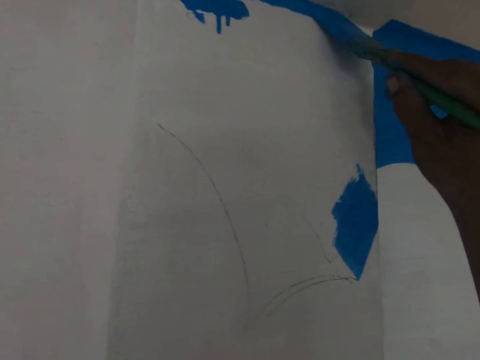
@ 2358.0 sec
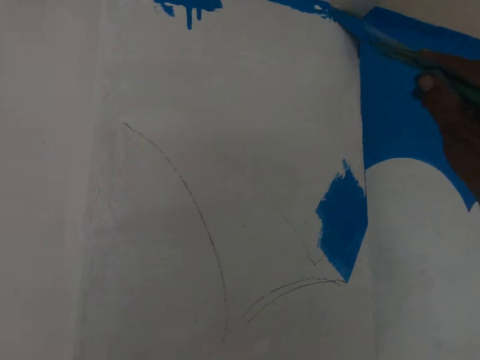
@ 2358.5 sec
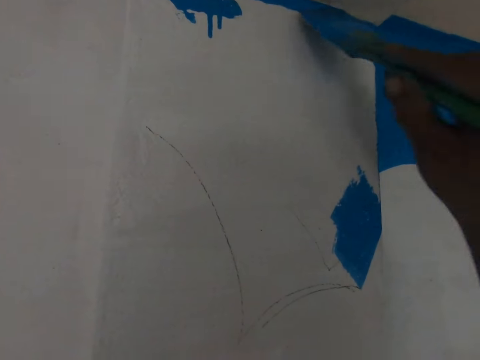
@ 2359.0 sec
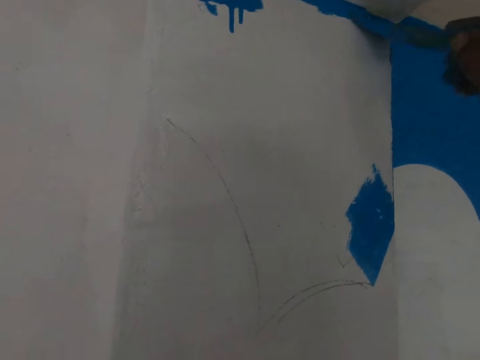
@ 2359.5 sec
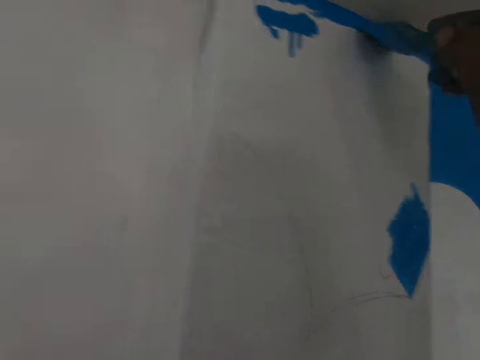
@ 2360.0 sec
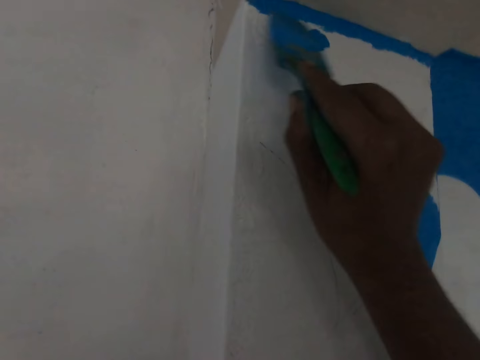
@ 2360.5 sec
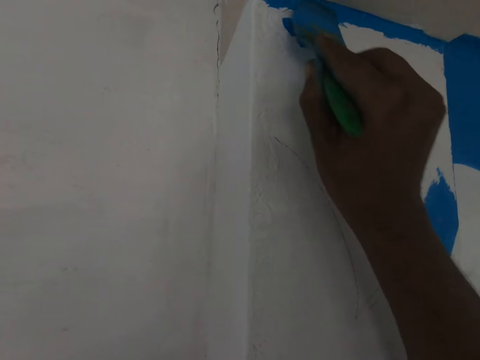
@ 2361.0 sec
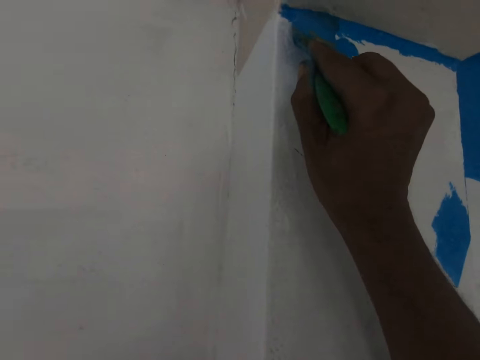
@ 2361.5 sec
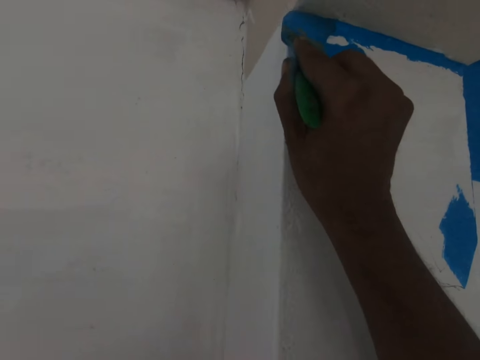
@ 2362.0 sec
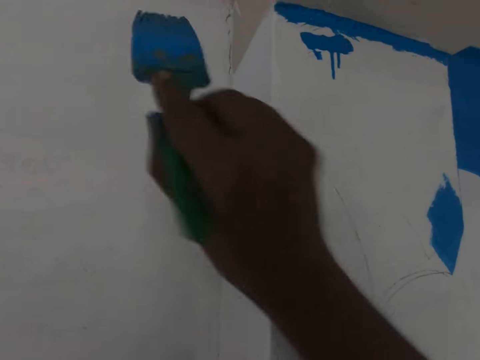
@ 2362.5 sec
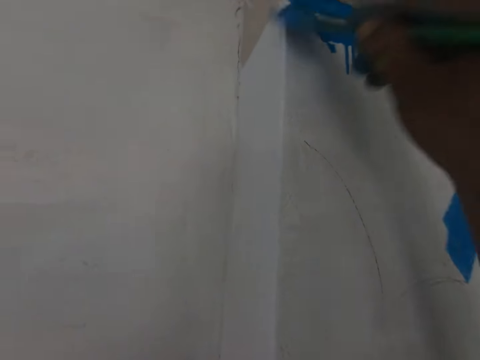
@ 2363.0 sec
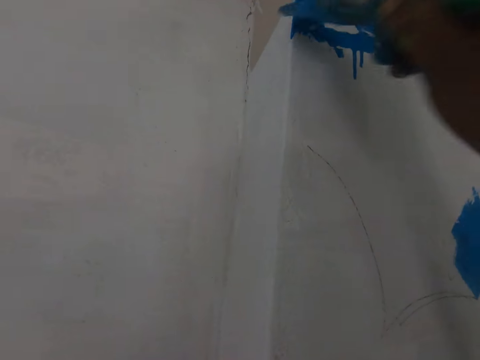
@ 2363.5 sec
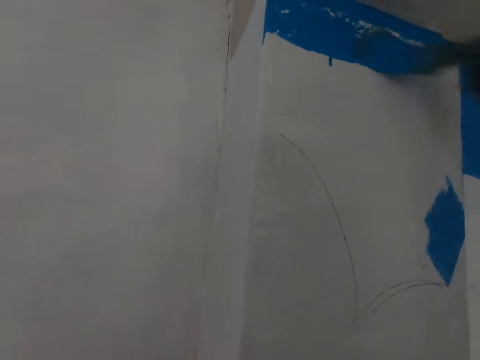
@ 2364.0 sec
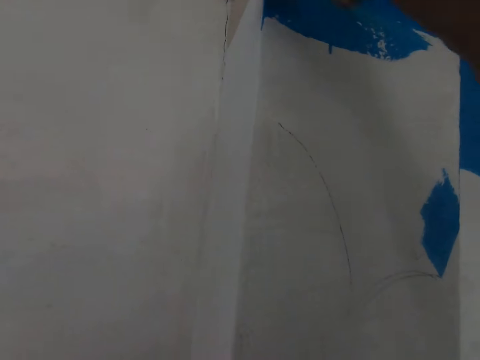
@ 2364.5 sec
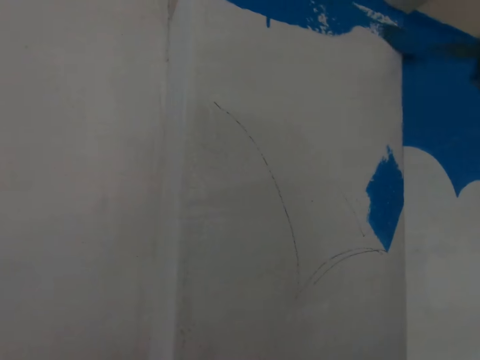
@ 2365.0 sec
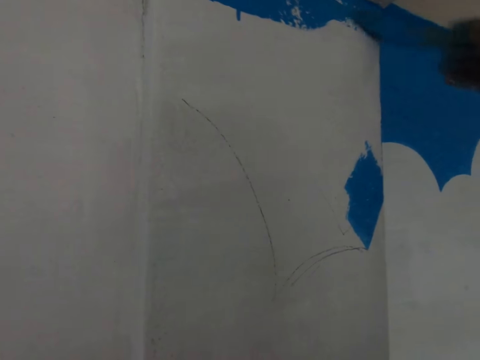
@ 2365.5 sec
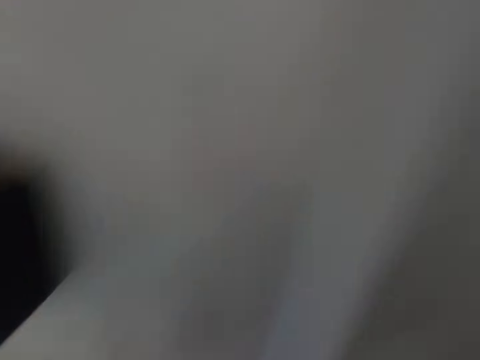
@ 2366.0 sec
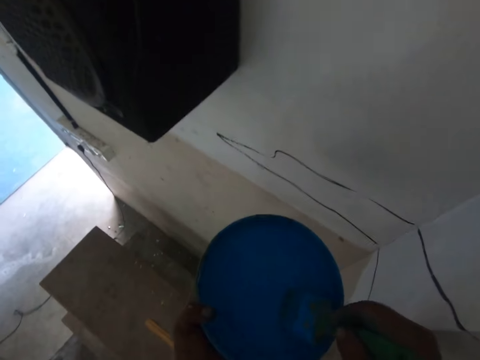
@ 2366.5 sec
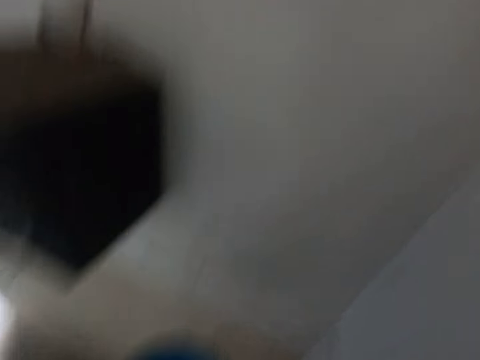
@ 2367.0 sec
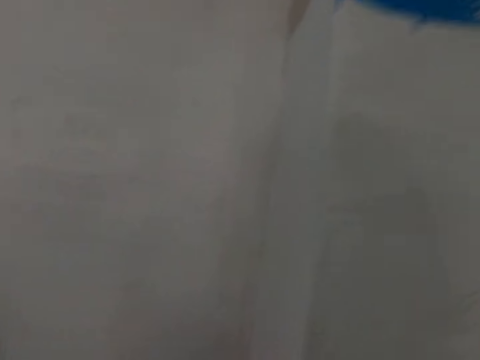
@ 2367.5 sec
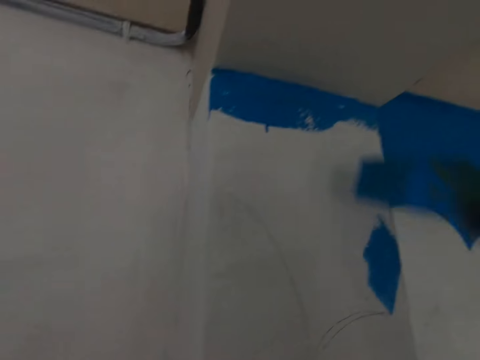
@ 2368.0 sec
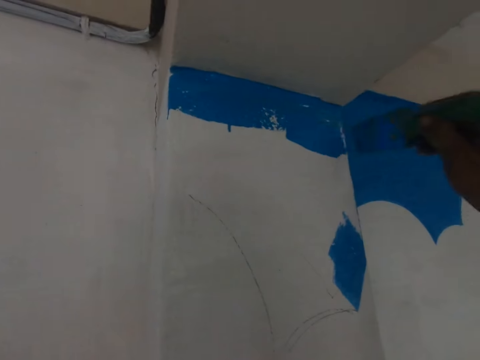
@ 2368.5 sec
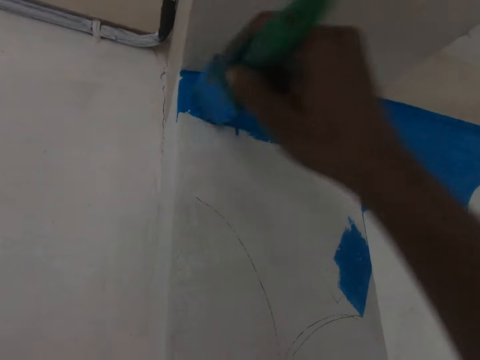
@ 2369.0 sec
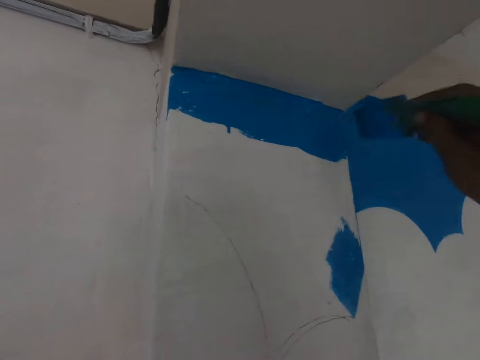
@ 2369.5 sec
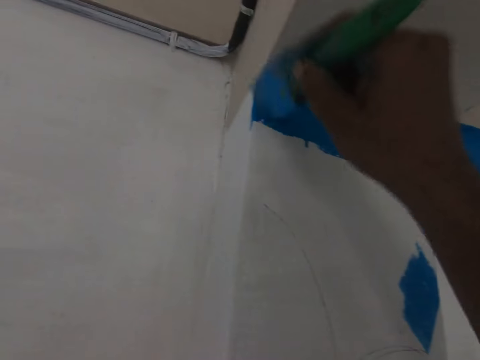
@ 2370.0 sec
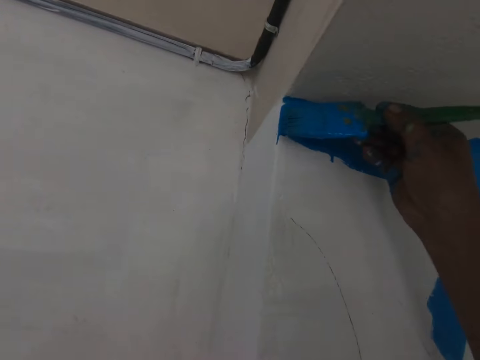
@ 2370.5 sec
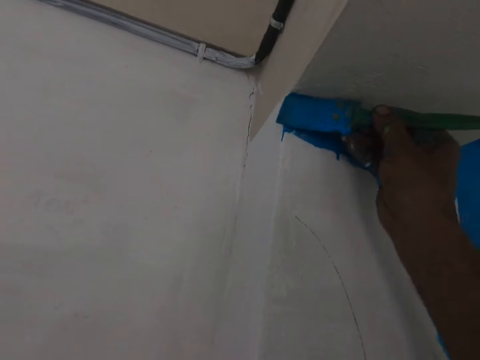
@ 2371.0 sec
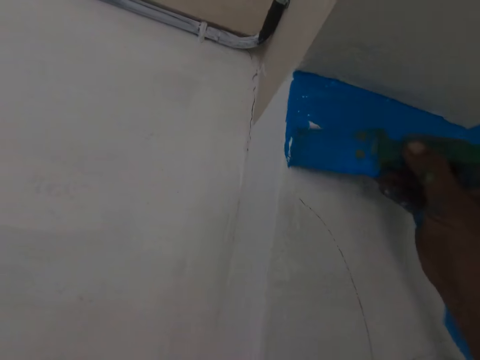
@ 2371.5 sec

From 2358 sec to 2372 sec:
The camera wearer turns around. They scoop paint from the bucket with a paint brush. They look up. They paint a wall with the paint brush.

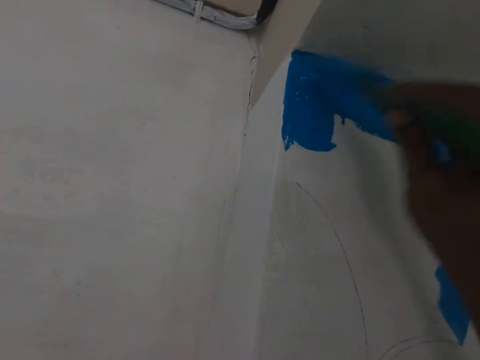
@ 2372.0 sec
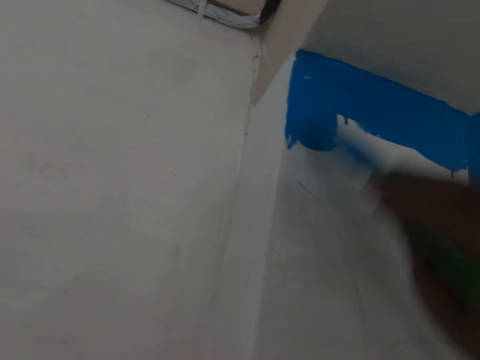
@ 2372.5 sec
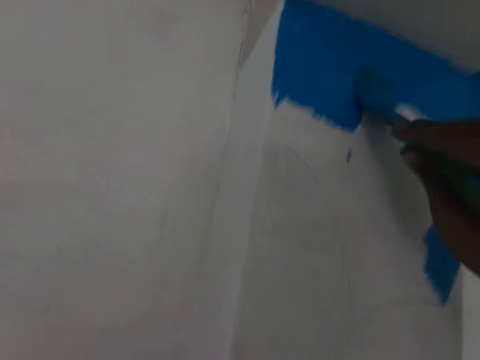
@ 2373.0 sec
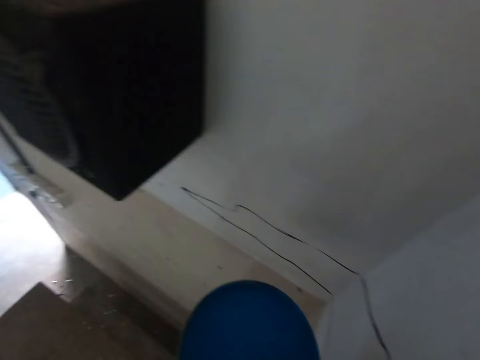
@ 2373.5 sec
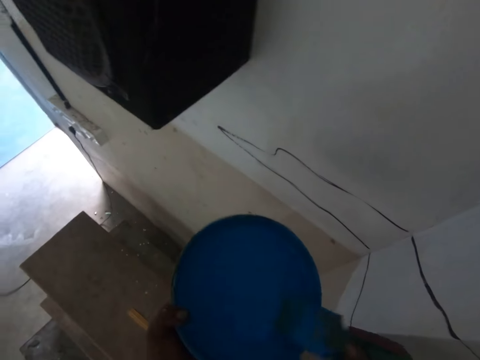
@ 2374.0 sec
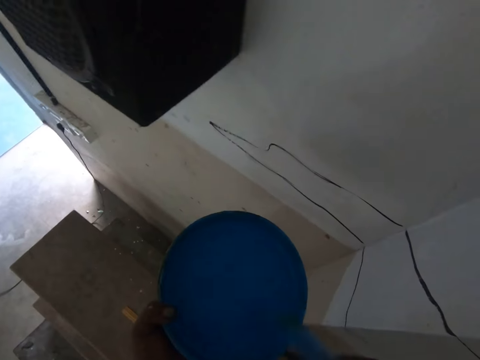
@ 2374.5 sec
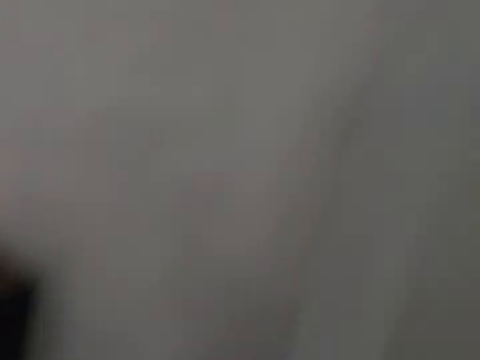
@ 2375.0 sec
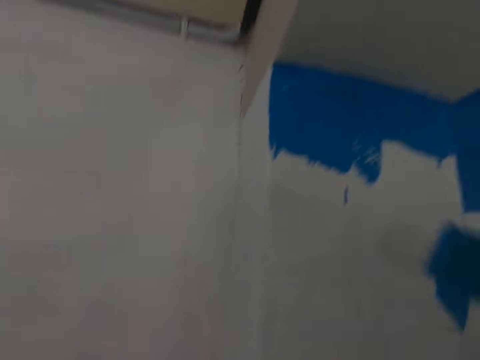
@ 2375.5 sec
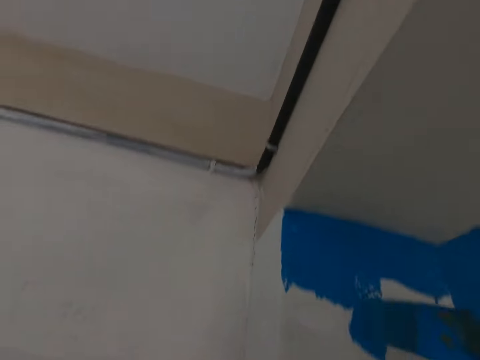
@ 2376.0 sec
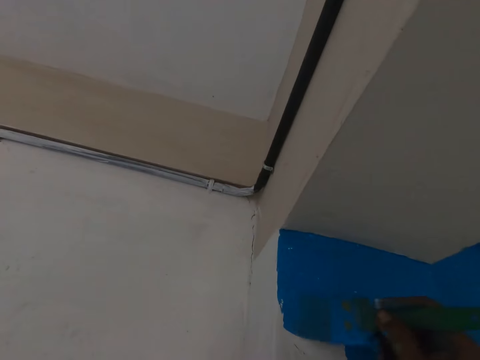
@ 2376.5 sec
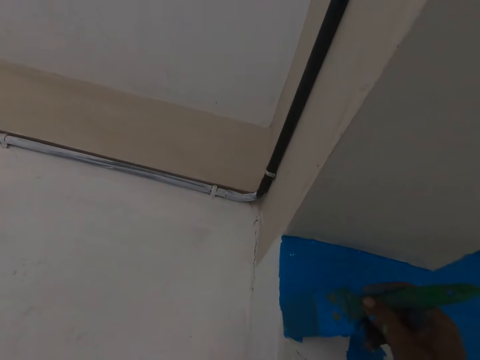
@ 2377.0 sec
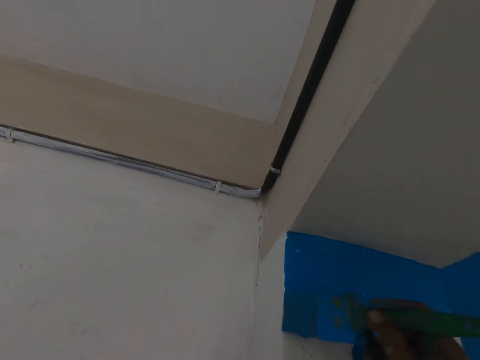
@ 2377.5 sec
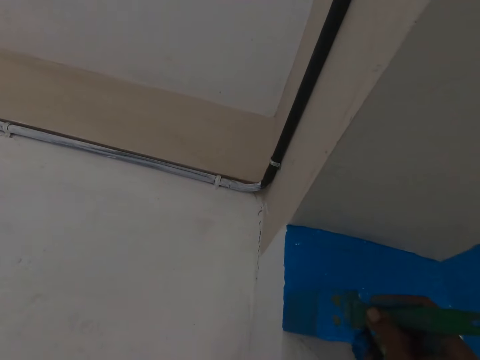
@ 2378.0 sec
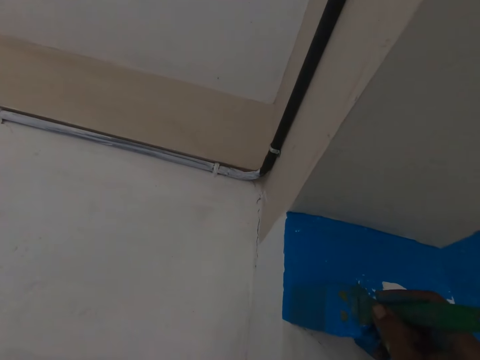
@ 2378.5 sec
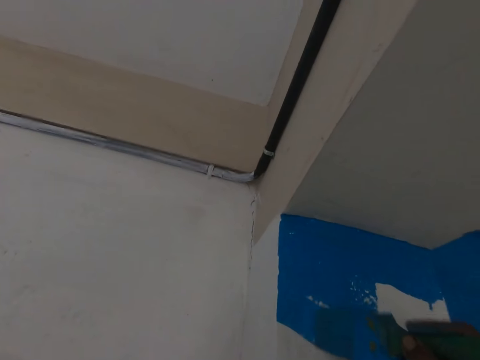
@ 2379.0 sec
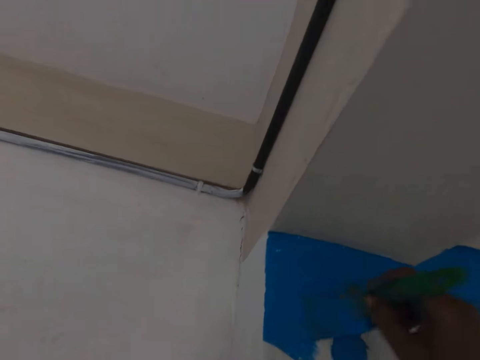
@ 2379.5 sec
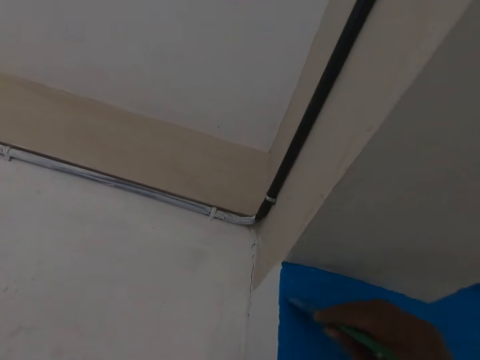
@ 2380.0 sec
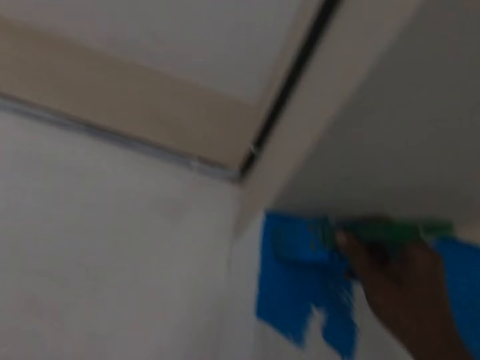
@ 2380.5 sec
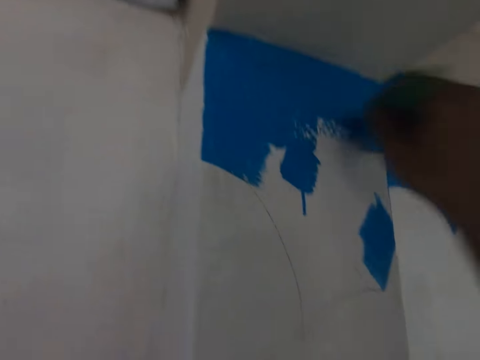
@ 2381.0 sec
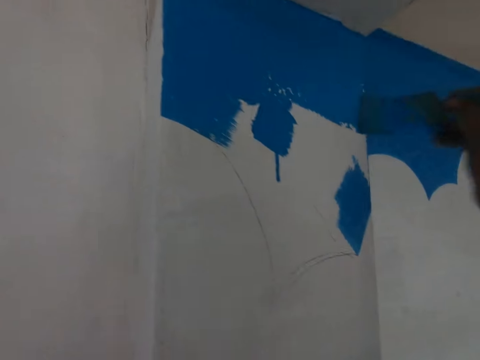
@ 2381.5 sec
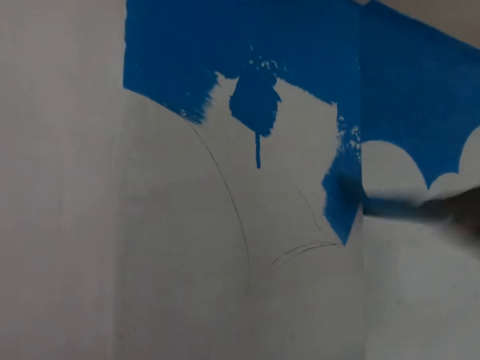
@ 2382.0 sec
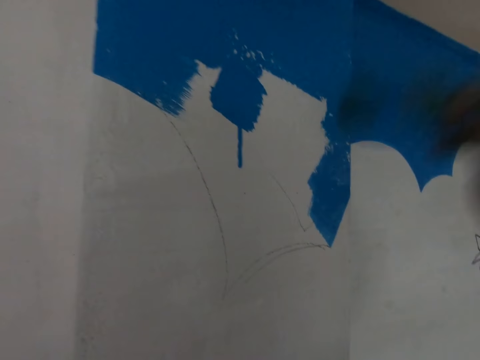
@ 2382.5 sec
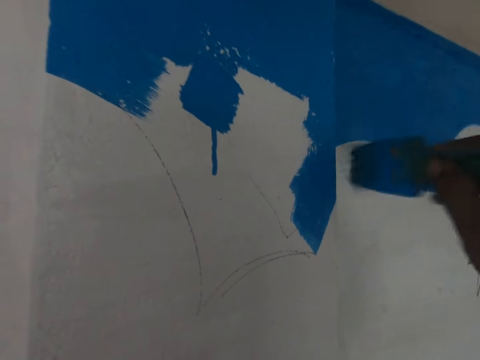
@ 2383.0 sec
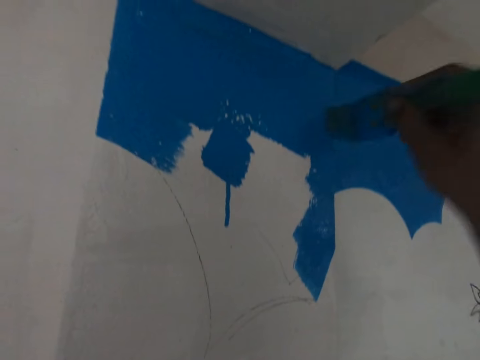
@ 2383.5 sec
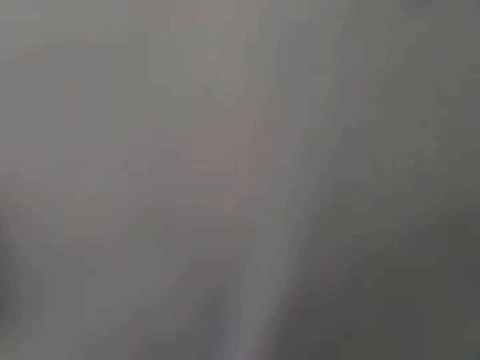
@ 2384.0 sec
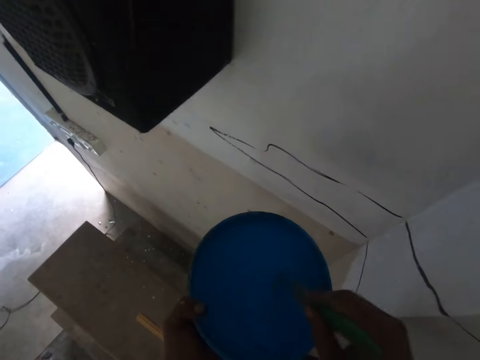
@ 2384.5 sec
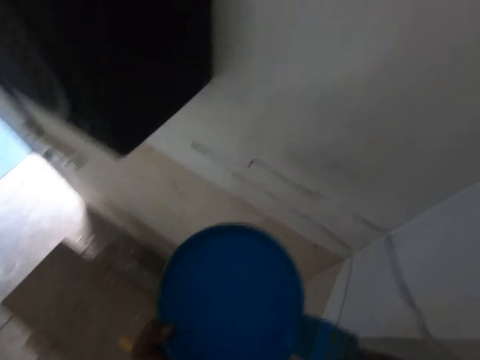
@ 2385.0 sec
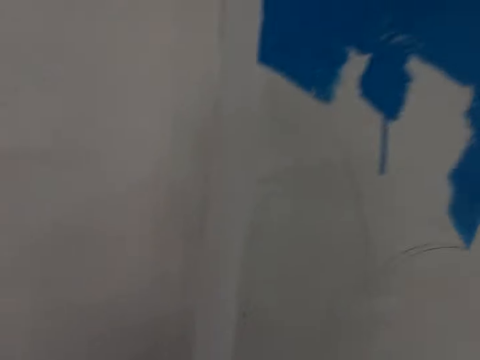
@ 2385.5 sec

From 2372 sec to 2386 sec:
The camera wearer turns around. They scoop paint with a paint brush. They remove the brush from the tin. They move the paint brush on a paint tray. They paint a wall with the paint brush. They turn around. They scoop paint from the bucket with the paint brush.
